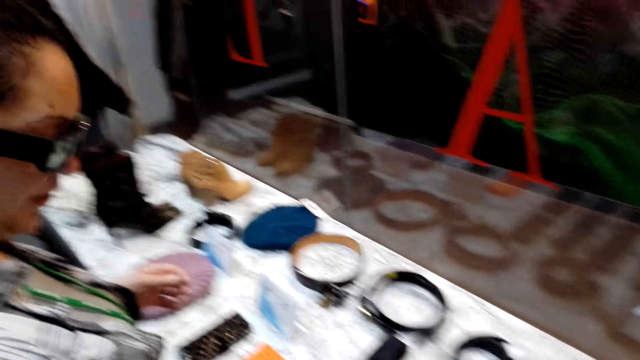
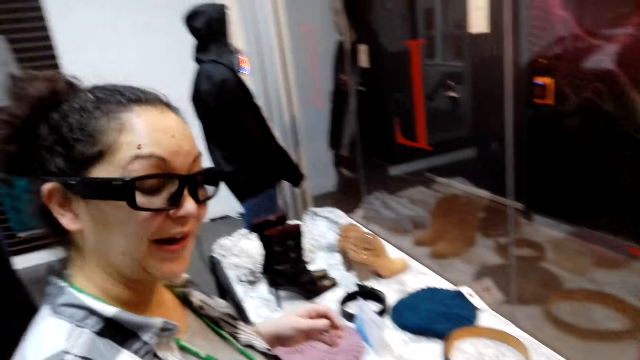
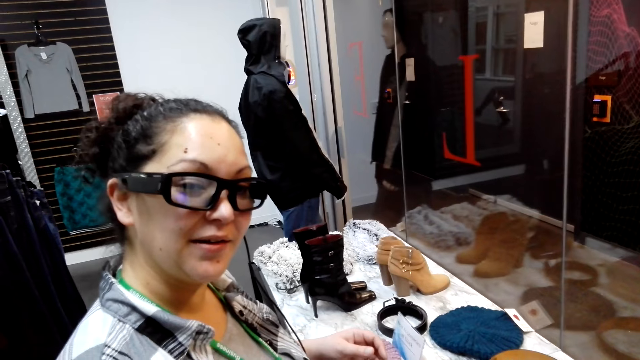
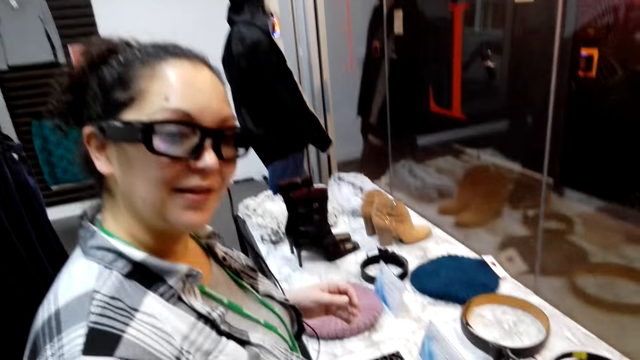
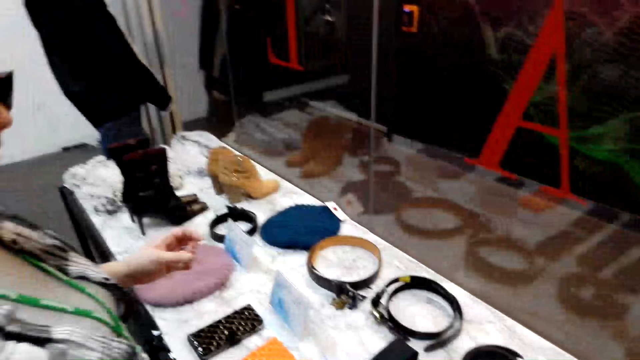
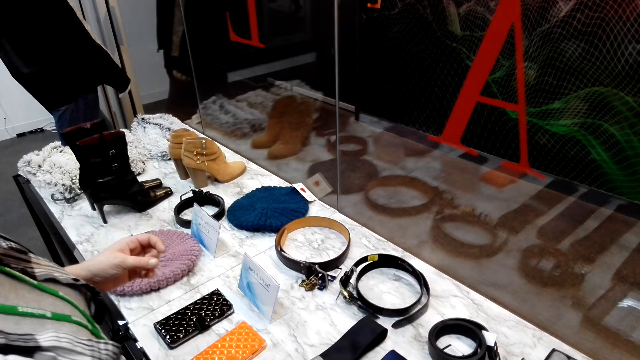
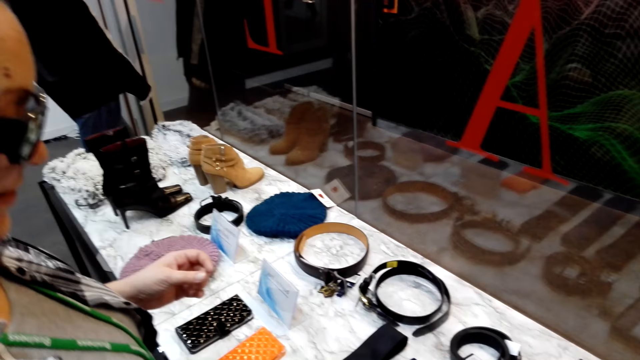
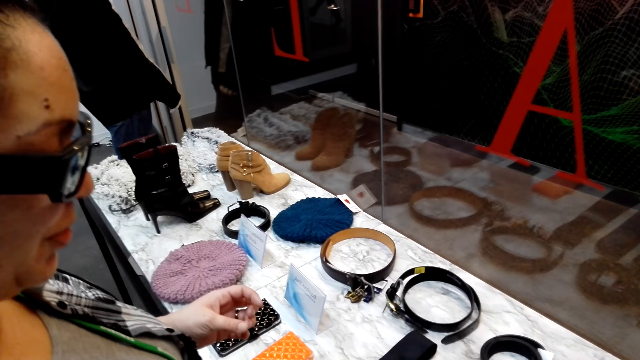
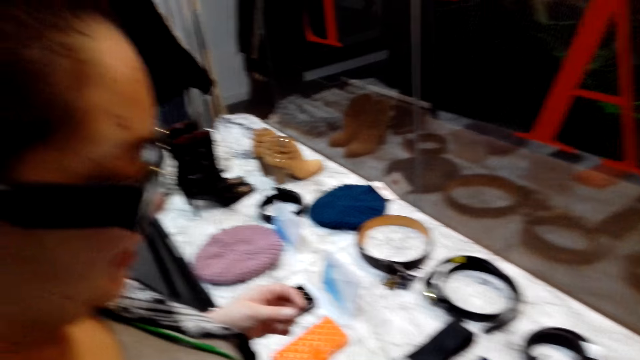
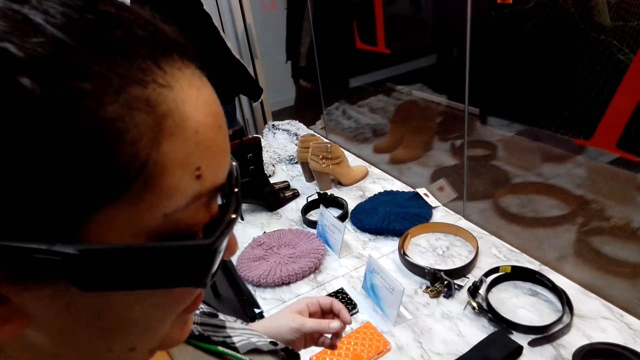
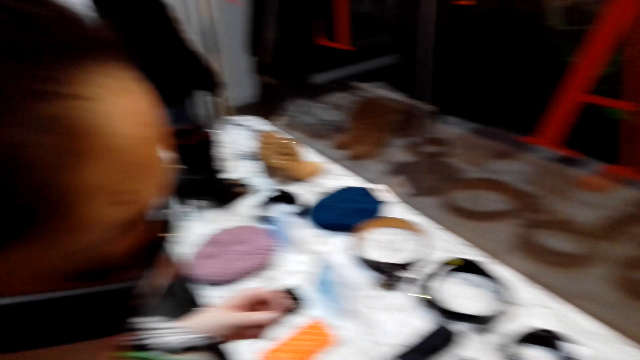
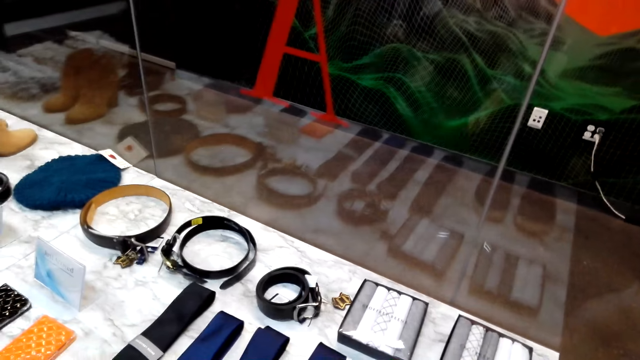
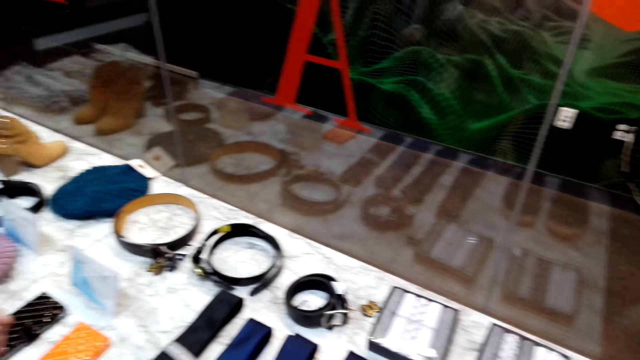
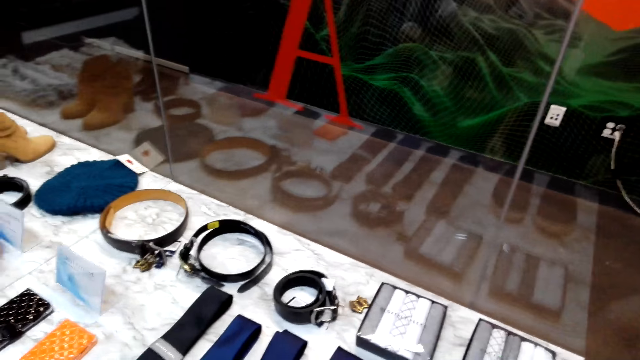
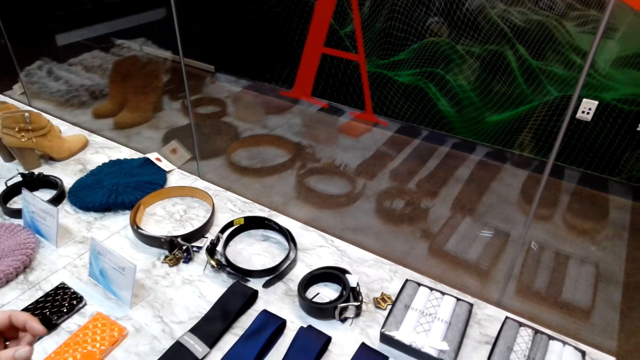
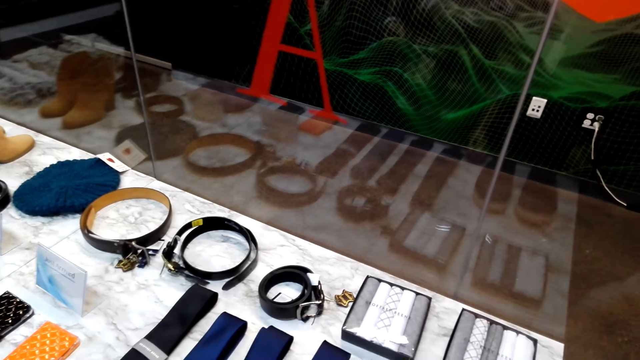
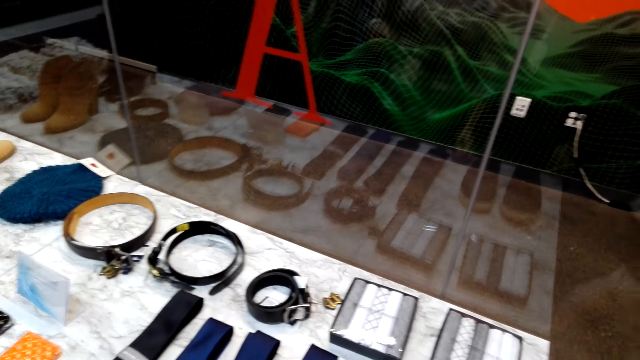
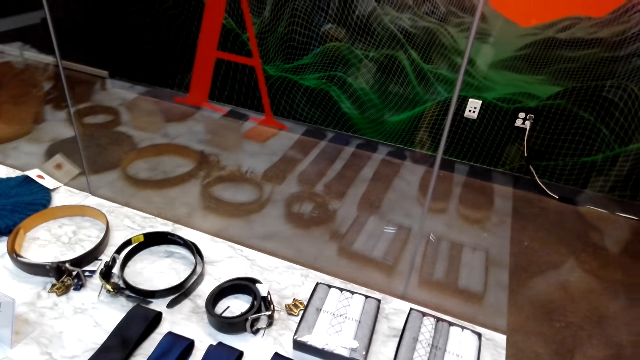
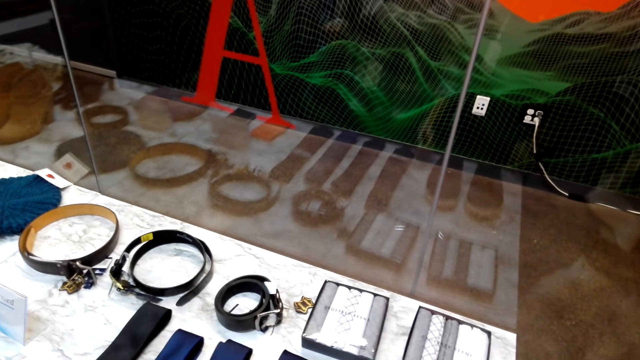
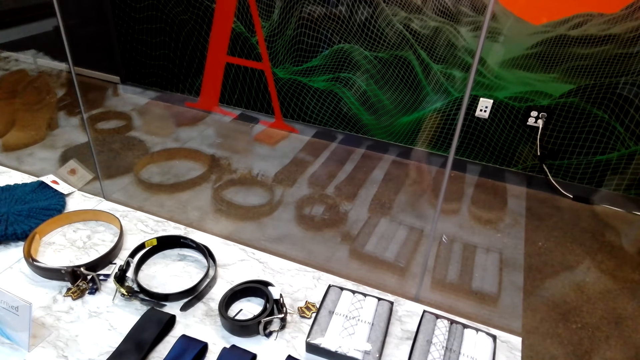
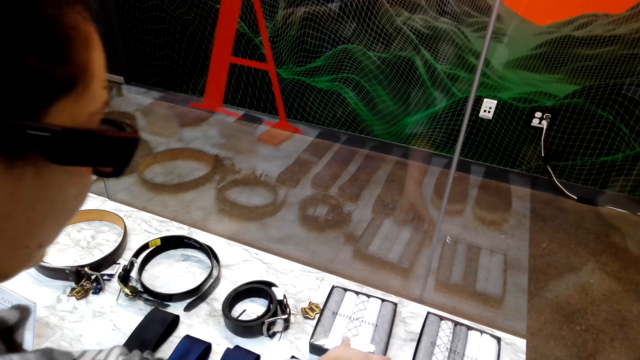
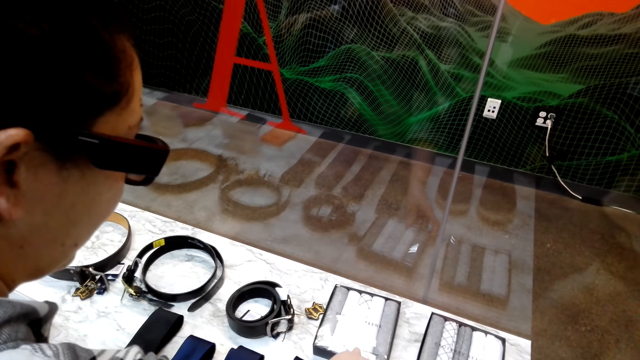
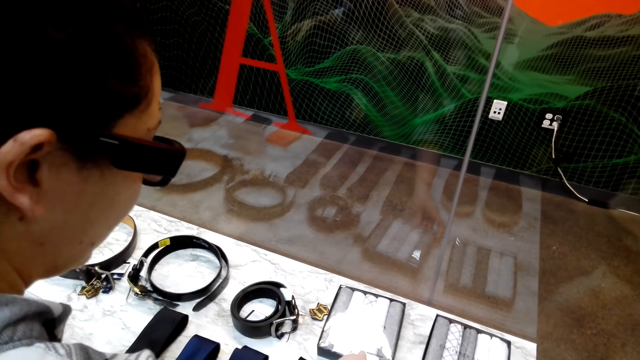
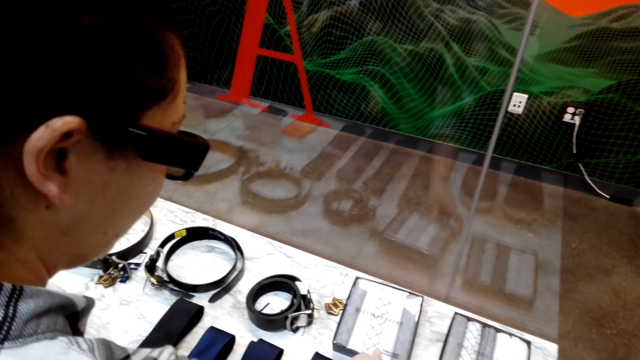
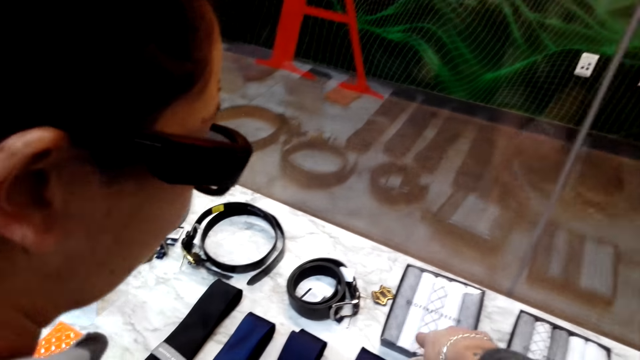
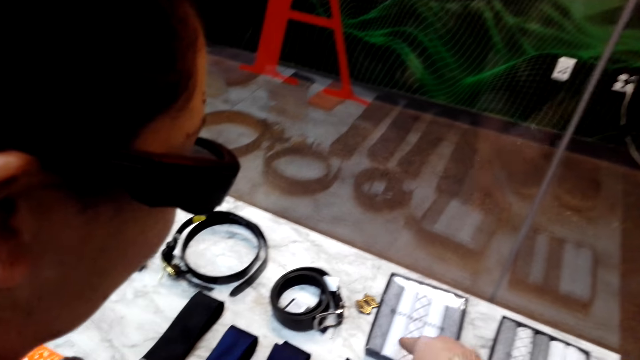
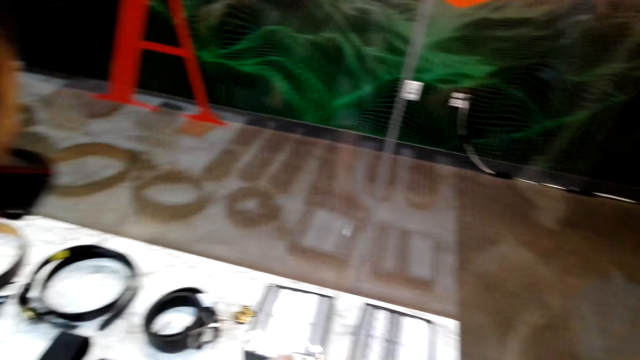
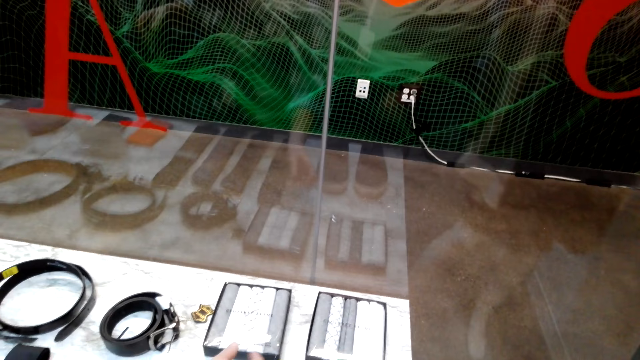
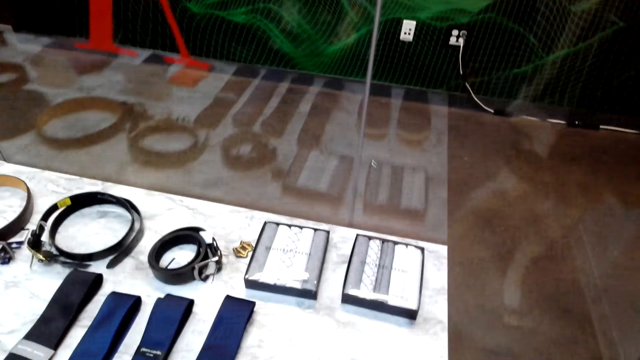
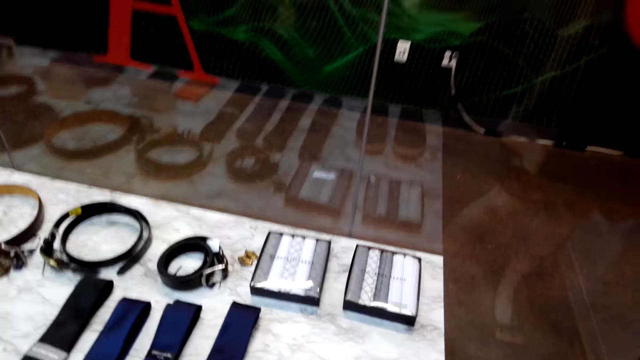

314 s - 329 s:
A woman converses with the camera wearer. The camera wearer looks around. The woman holds a box.

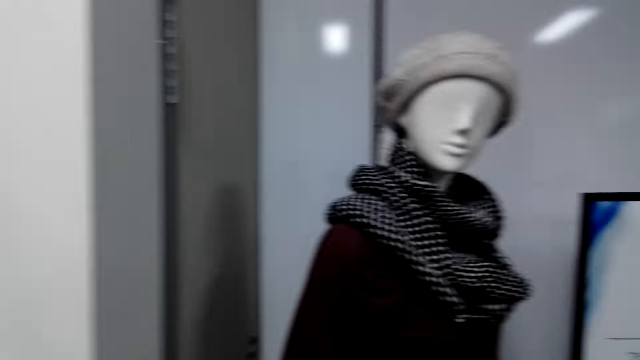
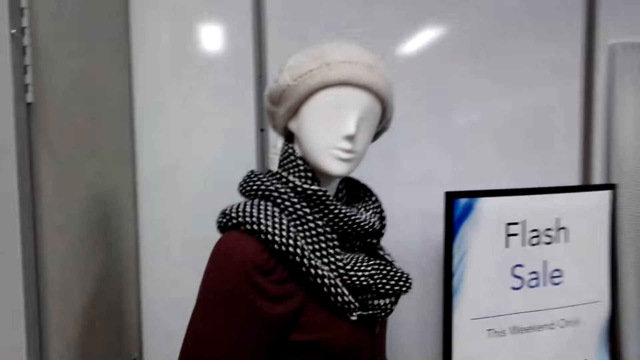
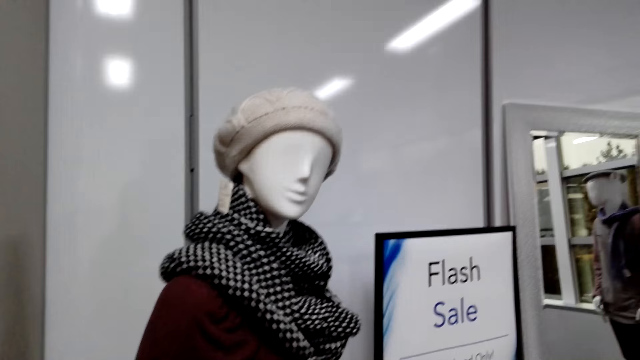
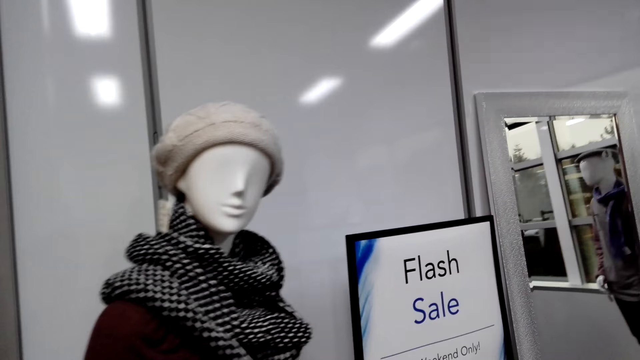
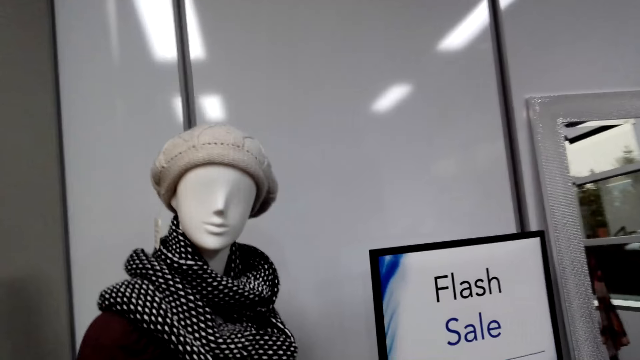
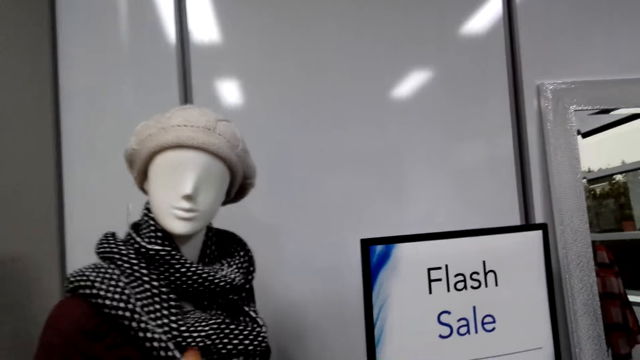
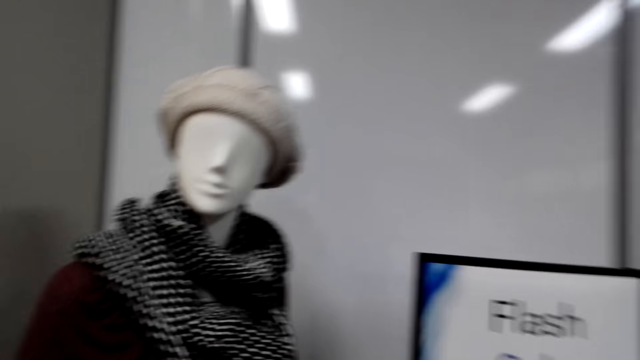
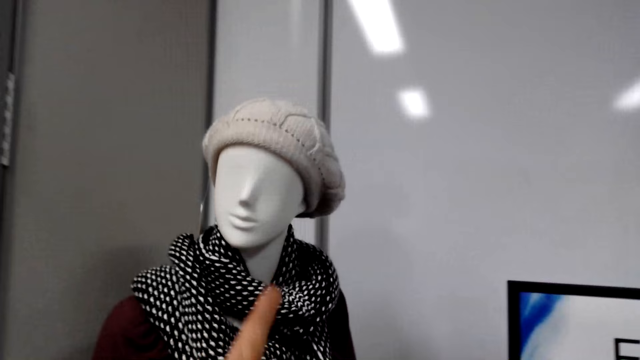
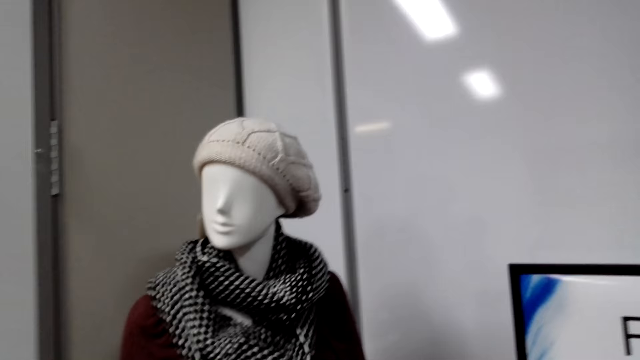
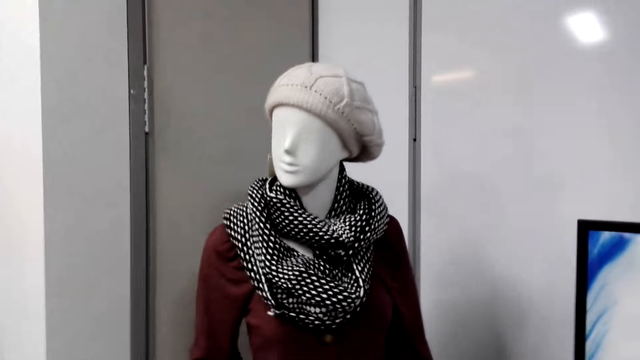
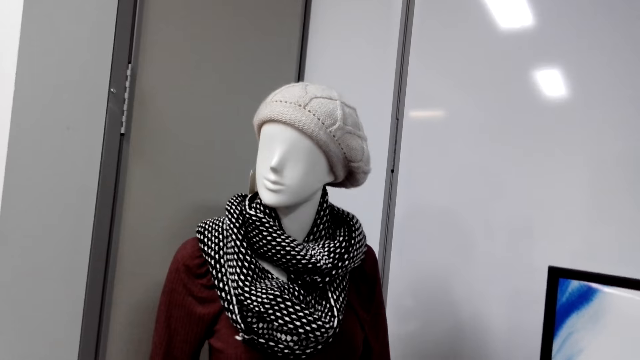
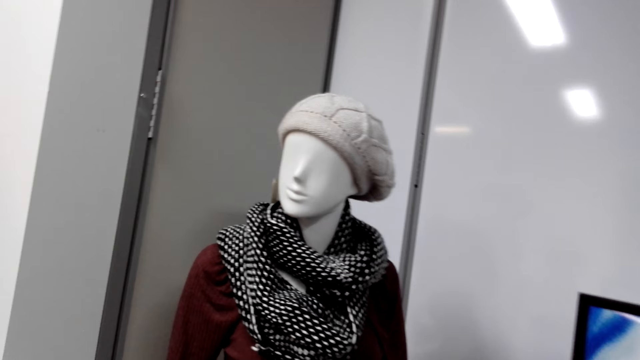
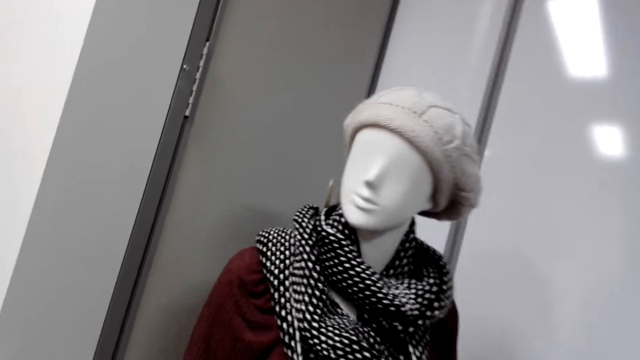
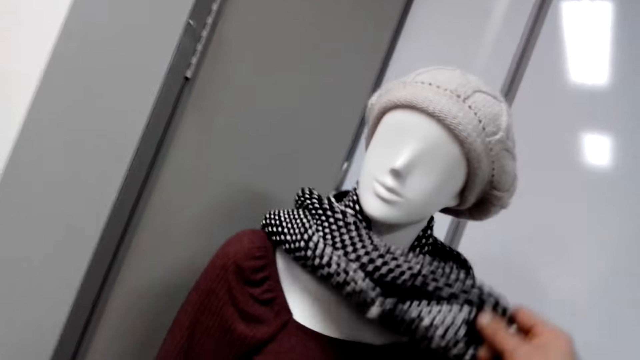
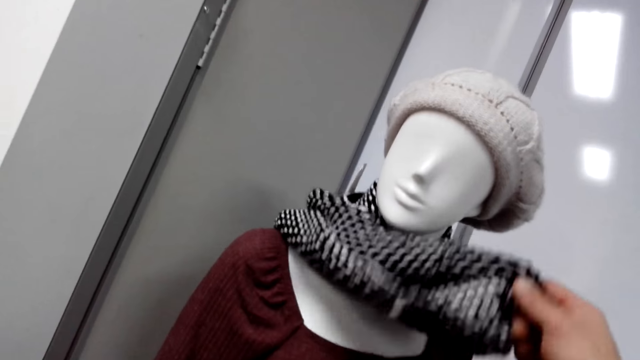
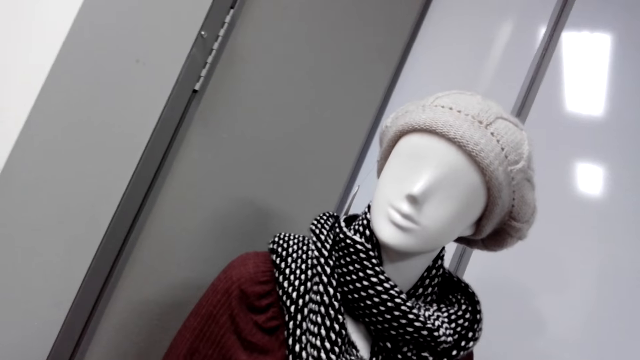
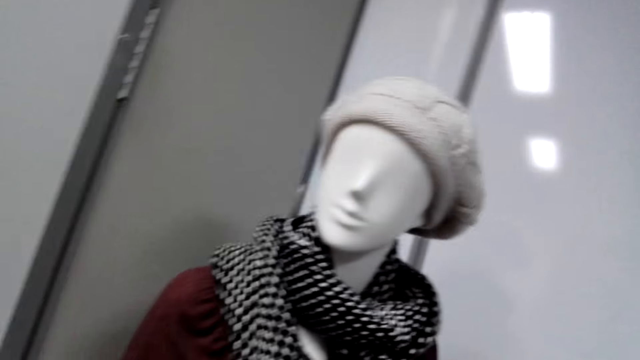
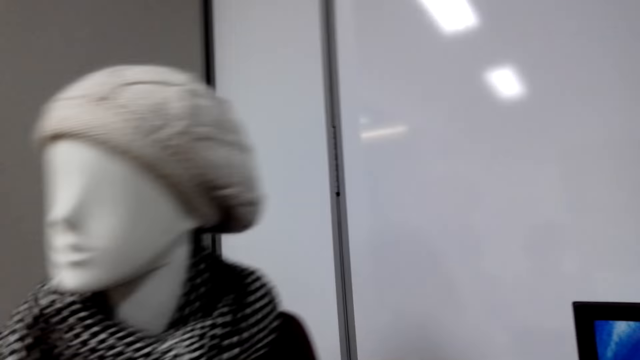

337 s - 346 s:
A woman converses with the camera wearer. The camera wearer looks around. They point at something. They look around. They touch a scarf. They hold the scarf.
